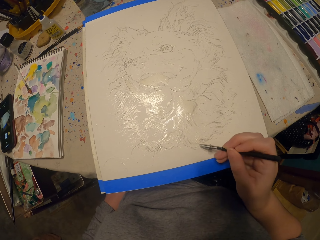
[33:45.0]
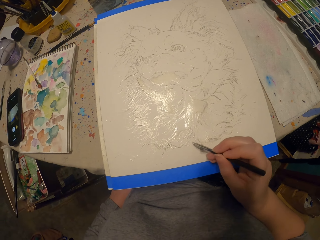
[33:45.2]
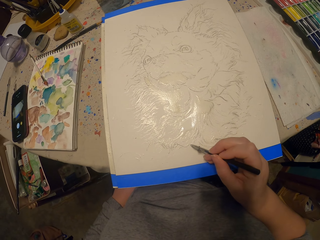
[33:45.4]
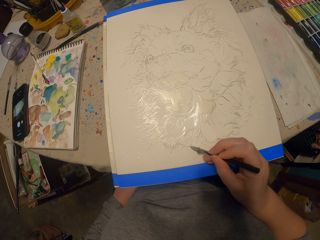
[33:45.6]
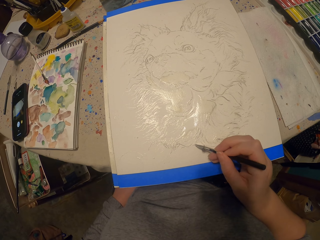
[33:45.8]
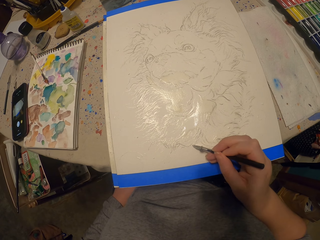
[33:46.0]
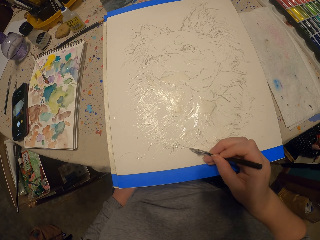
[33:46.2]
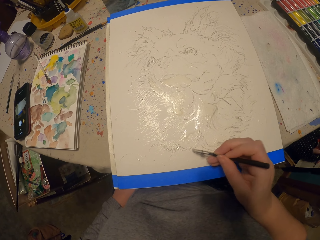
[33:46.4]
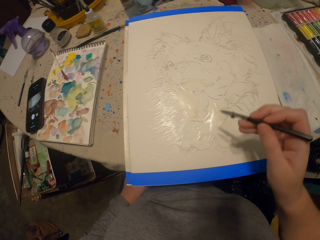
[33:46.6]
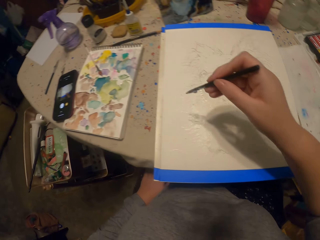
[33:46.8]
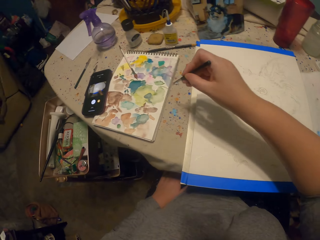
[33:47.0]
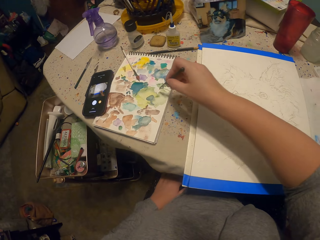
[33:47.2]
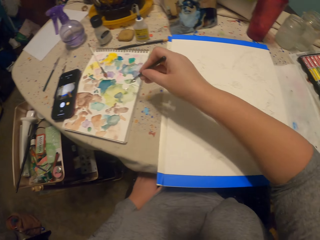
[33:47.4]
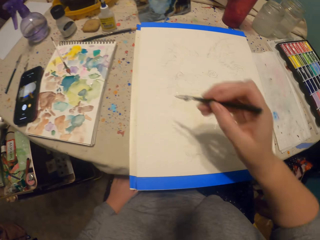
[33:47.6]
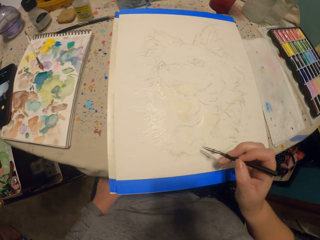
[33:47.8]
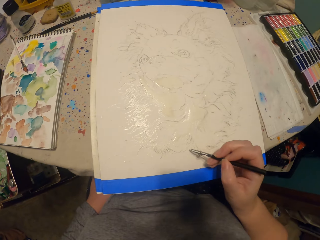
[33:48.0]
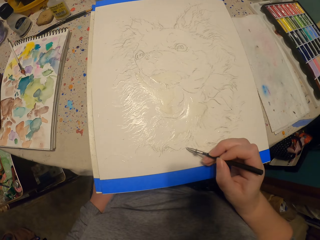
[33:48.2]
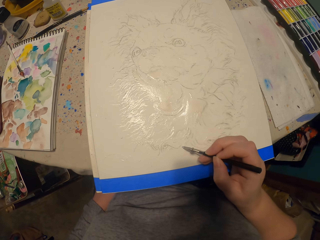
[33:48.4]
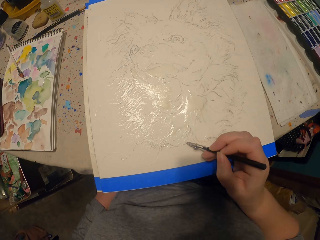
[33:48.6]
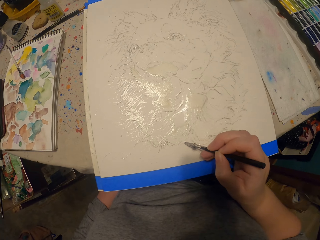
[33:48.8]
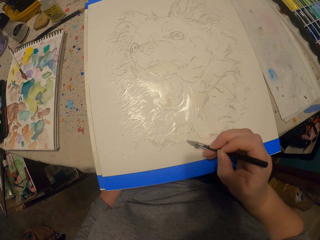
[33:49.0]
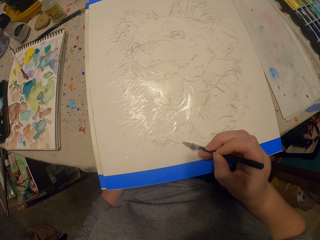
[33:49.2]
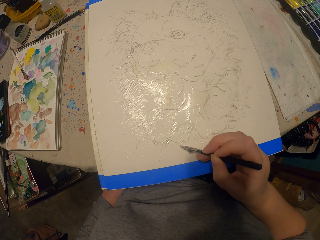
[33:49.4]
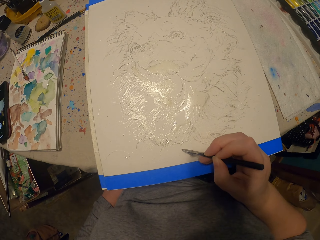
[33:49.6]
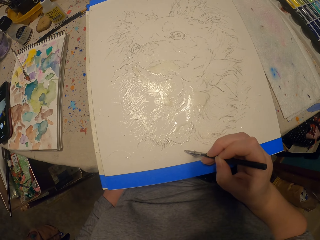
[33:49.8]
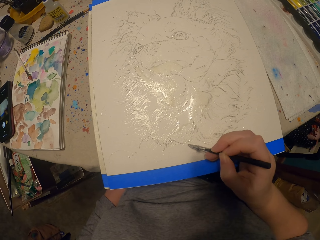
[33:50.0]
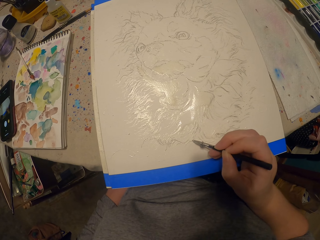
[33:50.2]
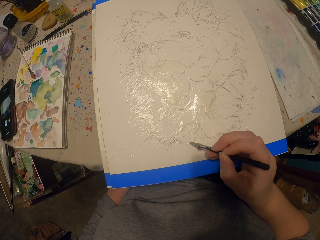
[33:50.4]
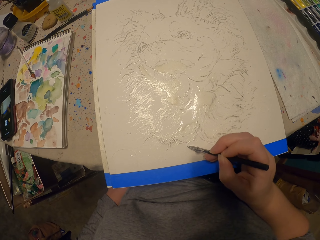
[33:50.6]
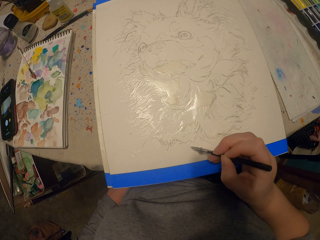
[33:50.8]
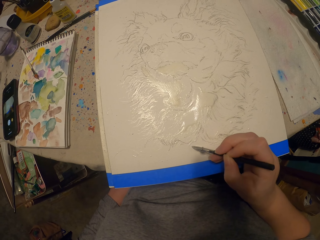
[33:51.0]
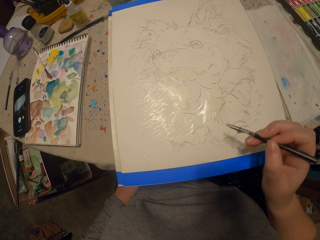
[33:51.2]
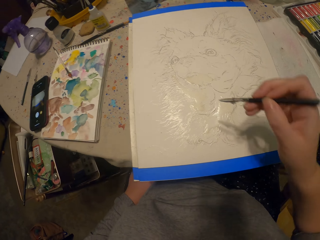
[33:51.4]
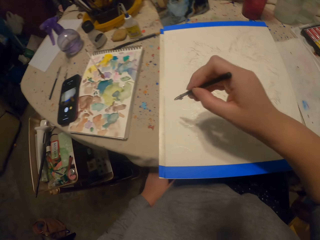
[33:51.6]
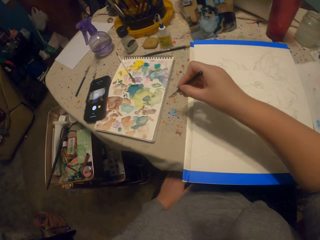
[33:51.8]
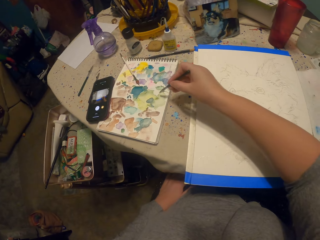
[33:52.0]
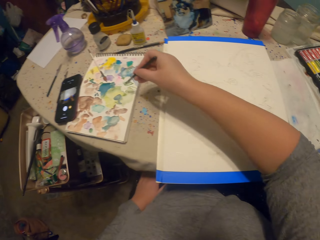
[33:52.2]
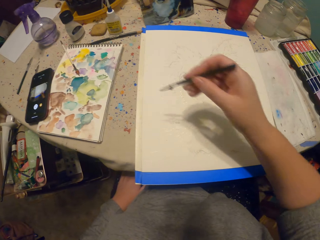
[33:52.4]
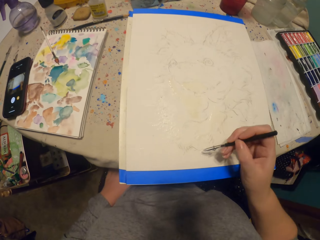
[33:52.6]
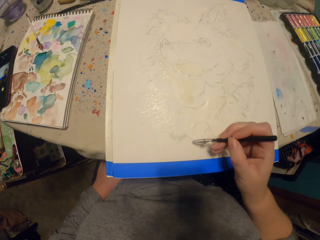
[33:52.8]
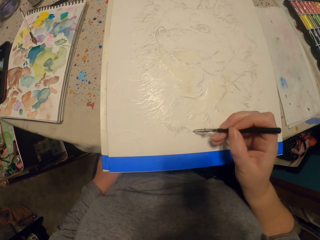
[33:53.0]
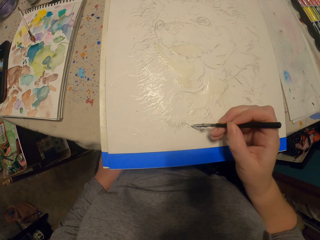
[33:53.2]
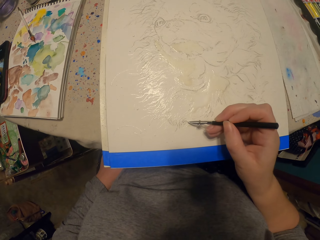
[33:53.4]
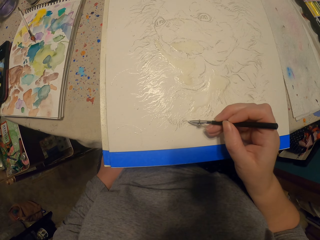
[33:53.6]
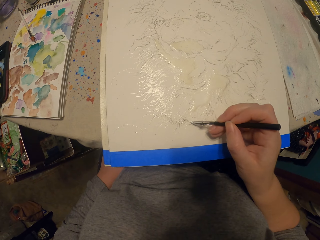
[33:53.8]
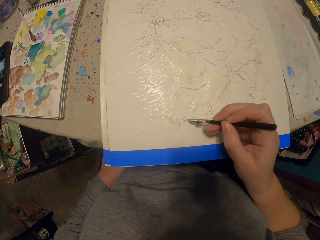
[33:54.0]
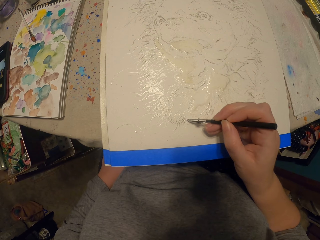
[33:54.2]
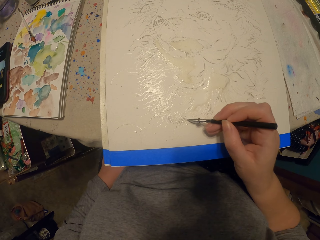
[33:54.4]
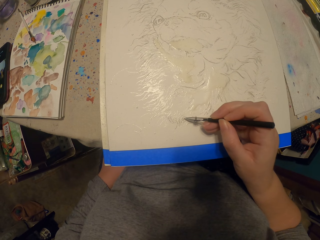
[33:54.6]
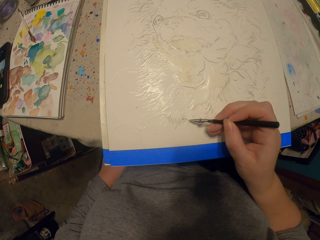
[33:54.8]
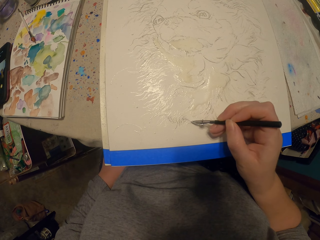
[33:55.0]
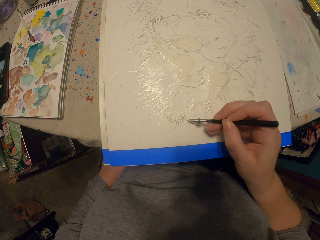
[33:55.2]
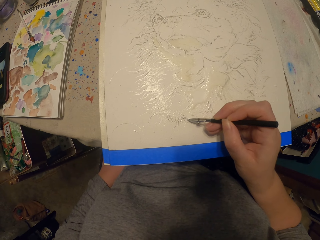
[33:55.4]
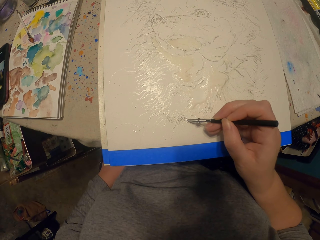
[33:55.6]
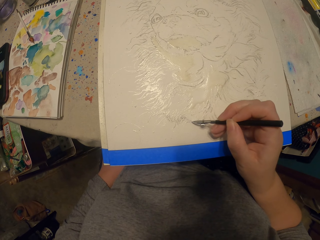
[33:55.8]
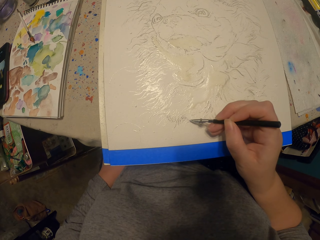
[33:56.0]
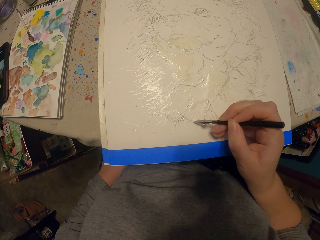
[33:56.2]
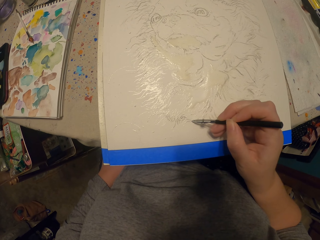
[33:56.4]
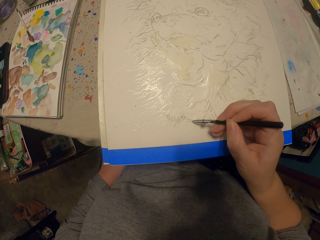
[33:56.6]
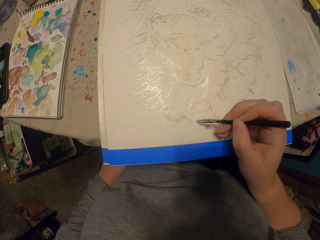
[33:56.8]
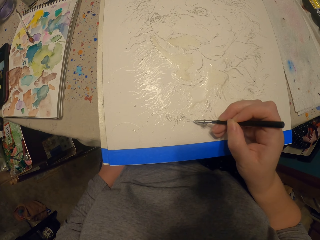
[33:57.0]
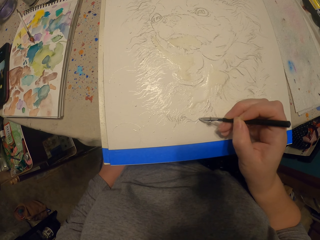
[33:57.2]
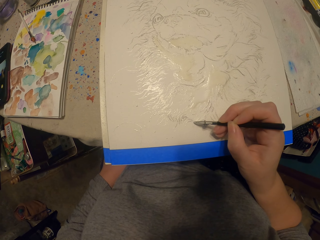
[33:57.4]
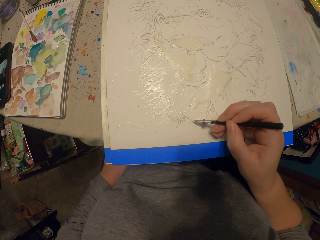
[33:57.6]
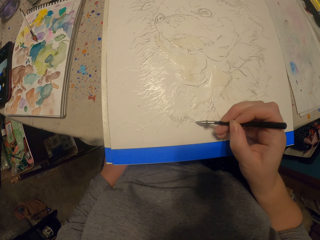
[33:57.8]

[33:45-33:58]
The camera wearer puts the pen on a paint. They paint a picture. They put the pen on the paint. They paint the picture.

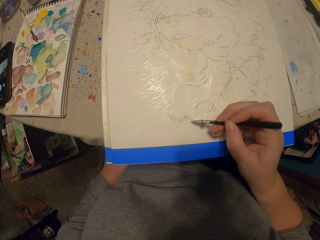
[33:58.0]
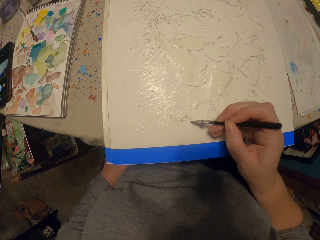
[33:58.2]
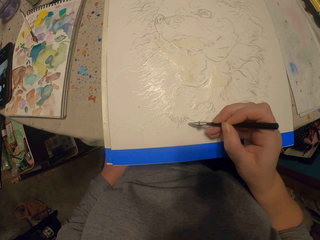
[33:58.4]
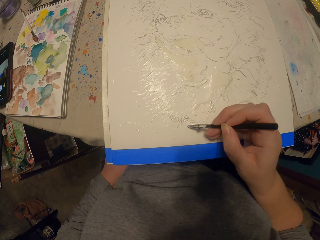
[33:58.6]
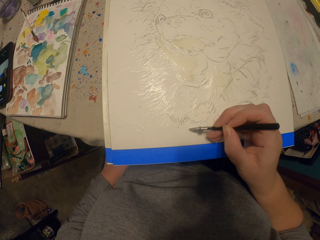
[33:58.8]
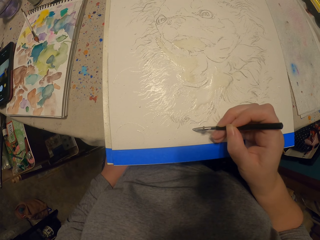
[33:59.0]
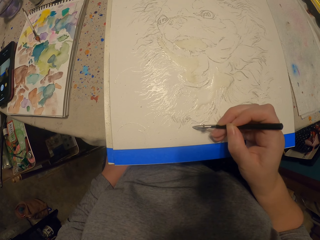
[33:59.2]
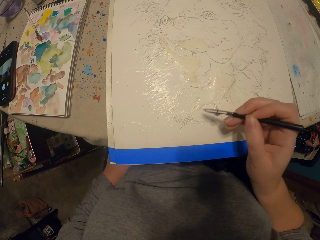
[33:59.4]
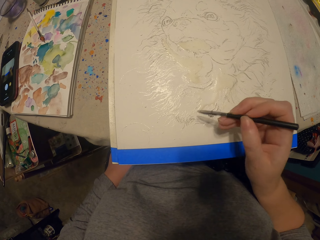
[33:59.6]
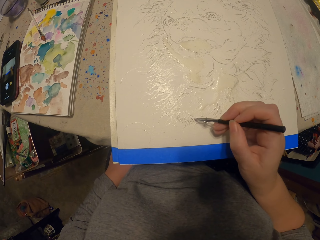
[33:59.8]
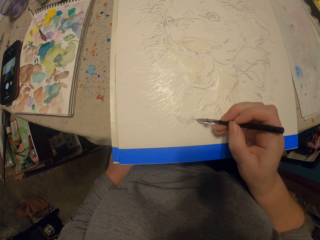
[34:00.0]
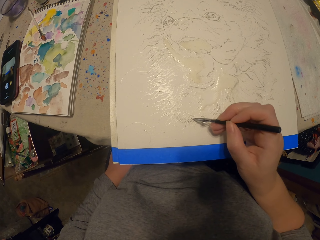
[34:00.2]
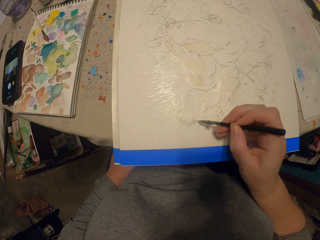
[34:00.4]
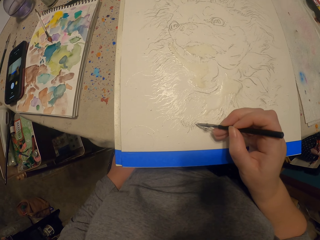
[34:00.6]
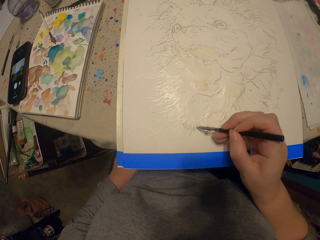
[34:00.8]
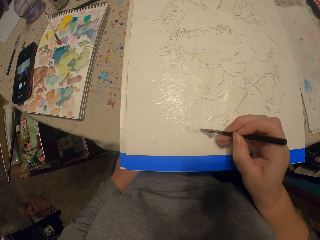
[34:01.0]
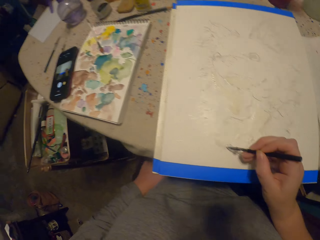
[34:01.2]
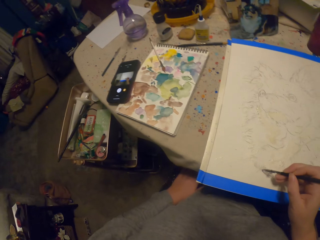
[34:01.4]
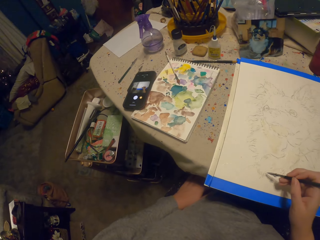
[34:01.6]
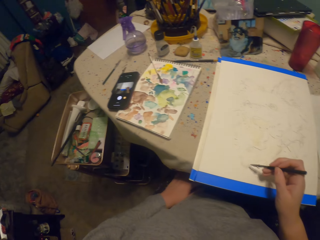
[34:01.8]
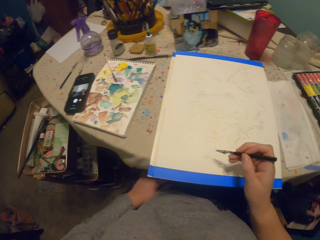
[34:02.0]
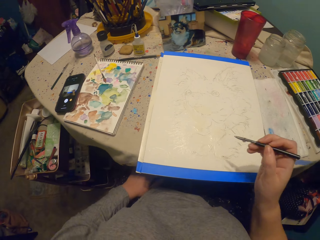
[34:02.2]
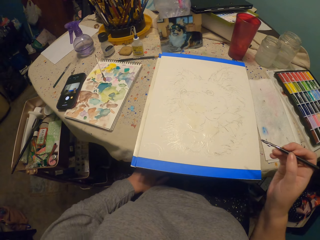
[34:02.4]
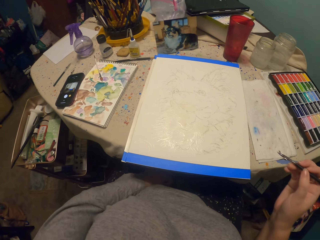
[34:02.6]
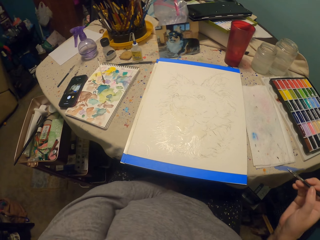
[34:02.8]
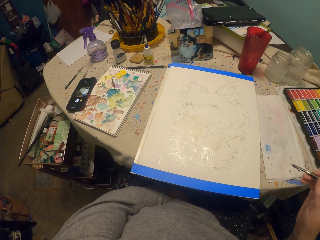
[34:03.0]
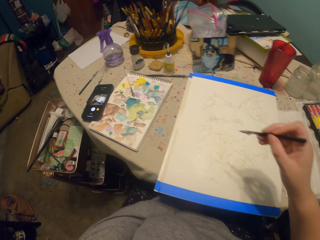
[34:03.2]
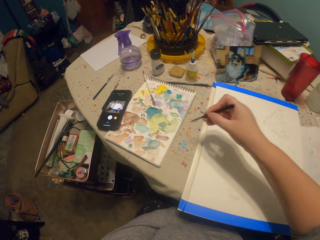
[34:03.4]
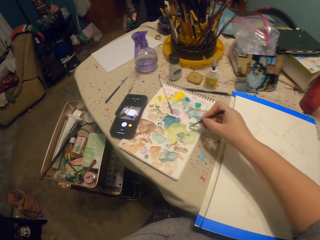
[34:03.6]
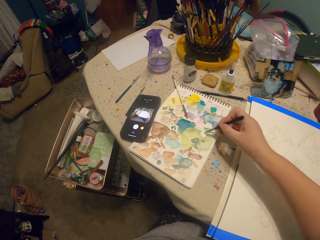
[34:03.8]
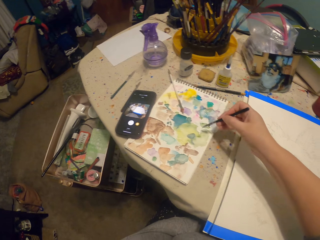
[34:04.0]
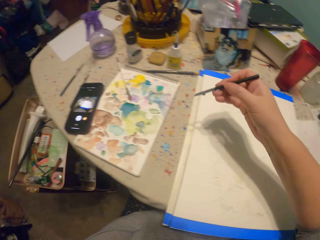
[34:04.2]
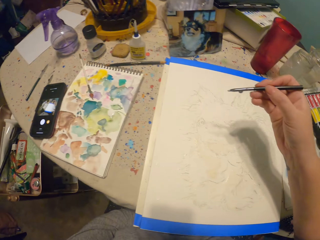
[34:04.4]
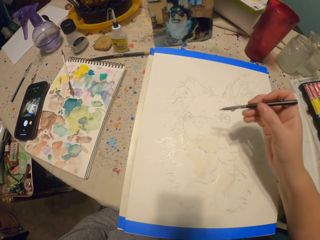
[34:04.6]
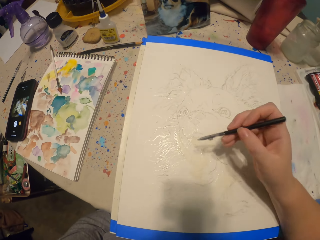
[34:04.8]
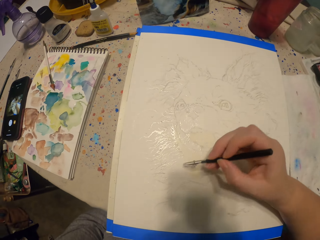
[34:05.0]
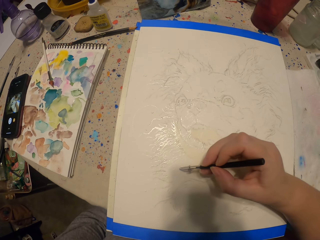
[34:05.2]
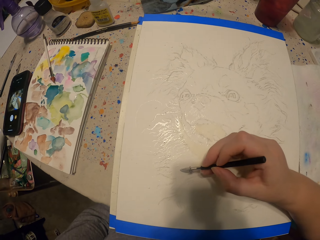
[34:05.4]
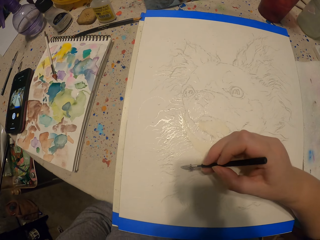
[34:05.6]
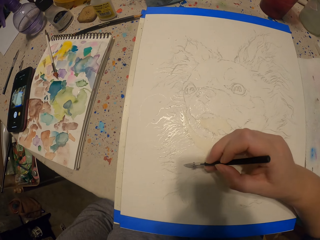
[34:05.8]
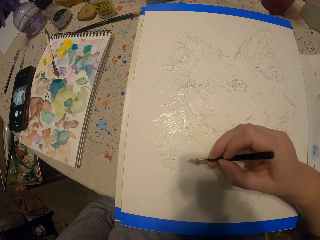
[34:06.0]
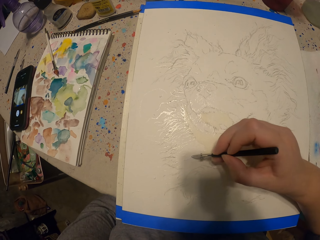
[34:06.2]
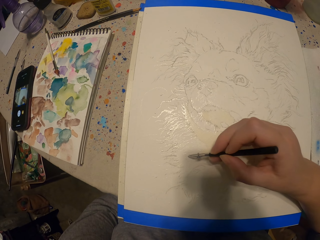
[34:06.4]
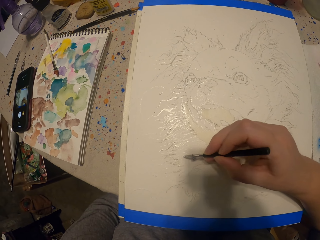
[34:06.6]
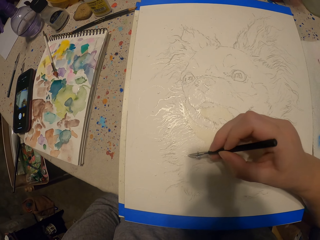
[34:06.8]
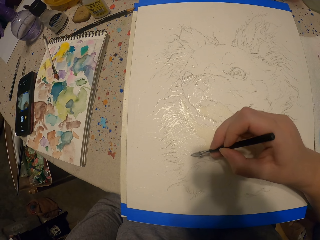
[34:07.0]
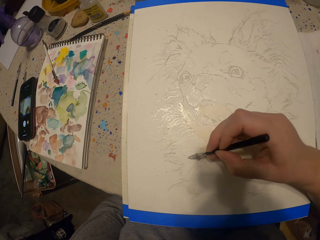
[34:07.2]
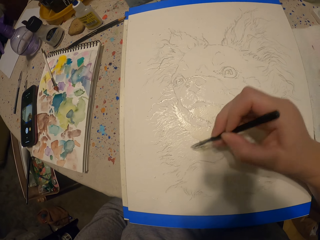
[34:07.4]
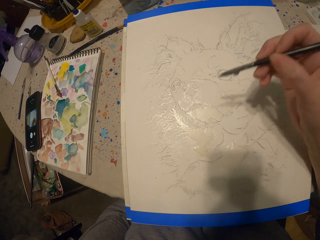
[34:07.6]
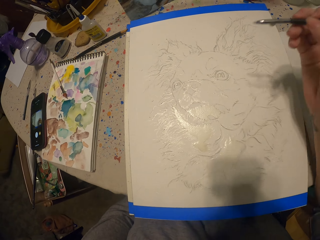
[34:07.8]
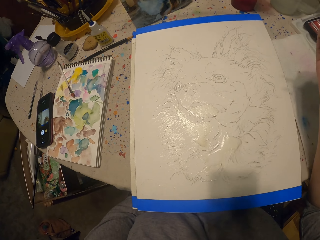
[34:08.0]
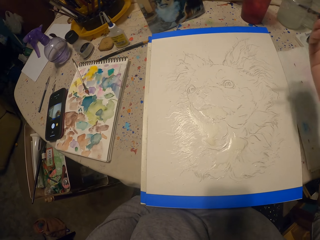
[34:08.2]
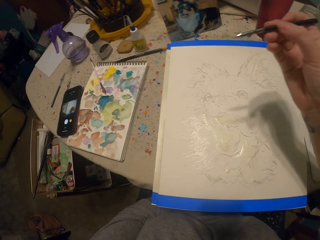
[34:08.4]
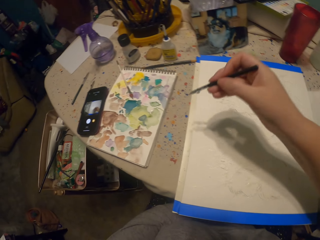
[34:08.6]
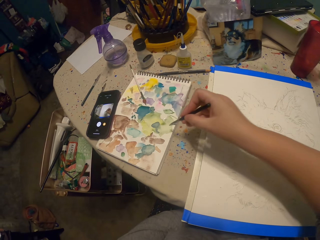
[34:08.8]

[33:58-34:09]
The camera wearer scoops paint. They paint a picture.
